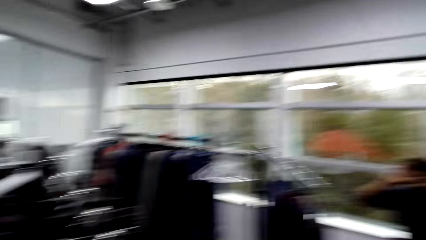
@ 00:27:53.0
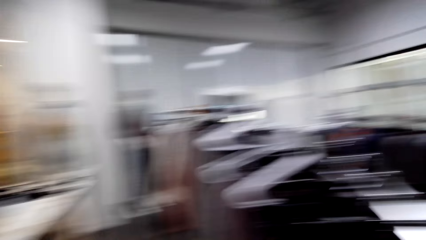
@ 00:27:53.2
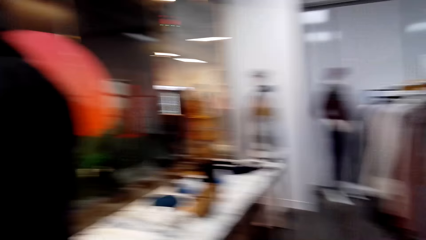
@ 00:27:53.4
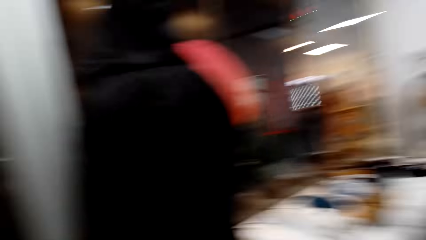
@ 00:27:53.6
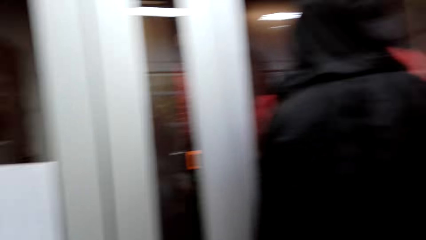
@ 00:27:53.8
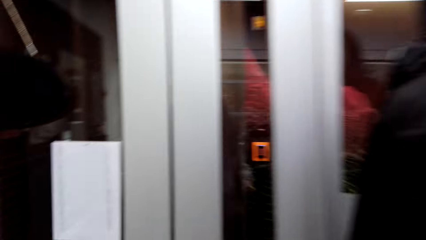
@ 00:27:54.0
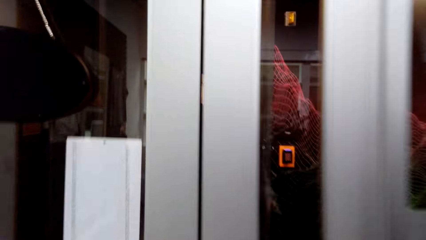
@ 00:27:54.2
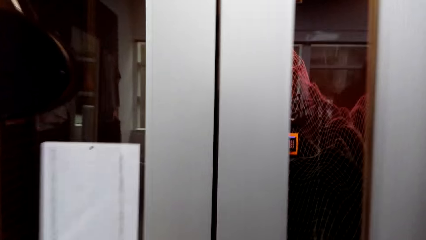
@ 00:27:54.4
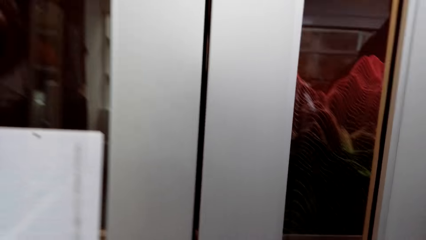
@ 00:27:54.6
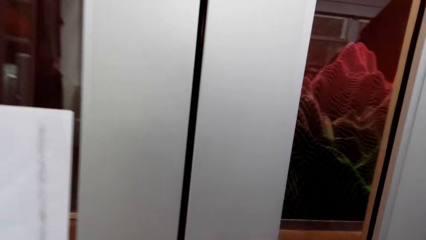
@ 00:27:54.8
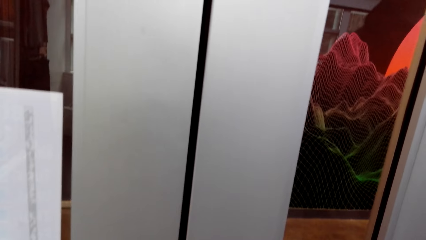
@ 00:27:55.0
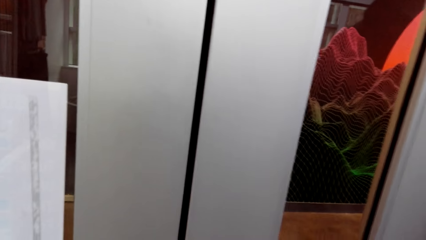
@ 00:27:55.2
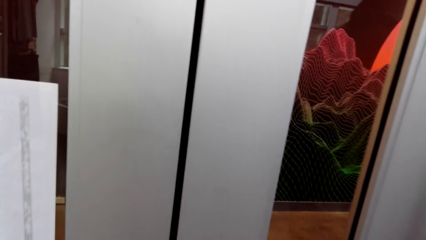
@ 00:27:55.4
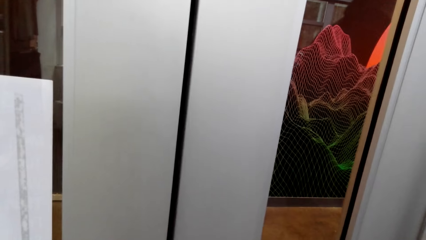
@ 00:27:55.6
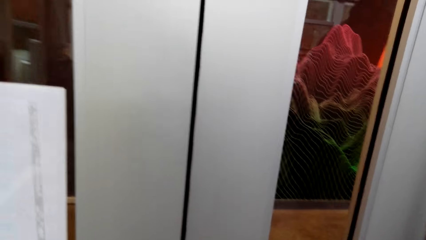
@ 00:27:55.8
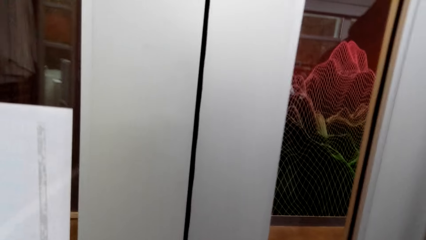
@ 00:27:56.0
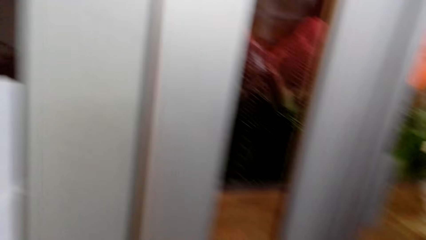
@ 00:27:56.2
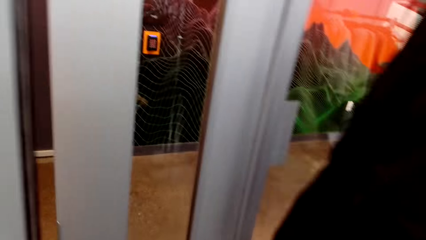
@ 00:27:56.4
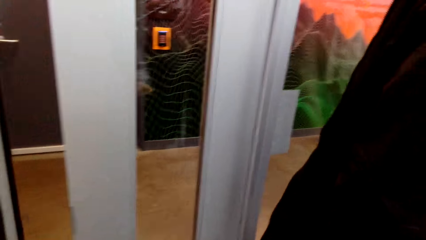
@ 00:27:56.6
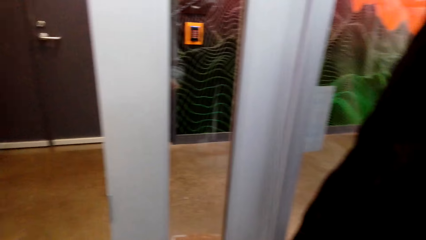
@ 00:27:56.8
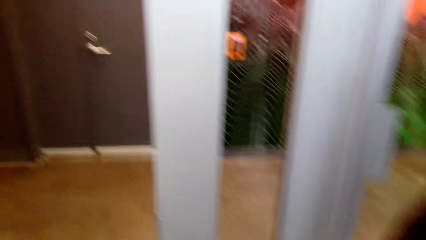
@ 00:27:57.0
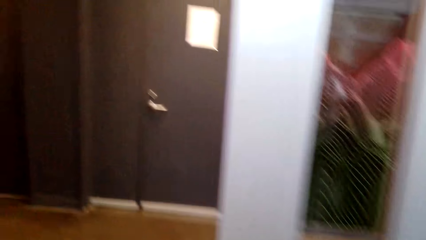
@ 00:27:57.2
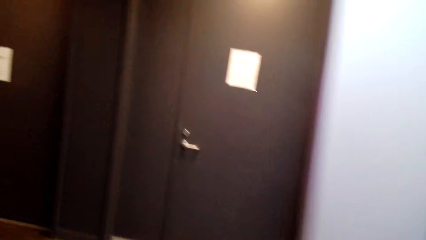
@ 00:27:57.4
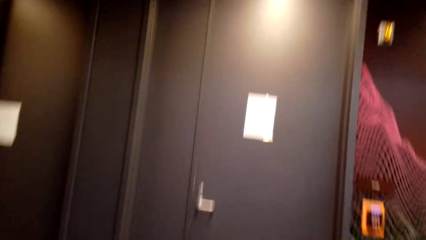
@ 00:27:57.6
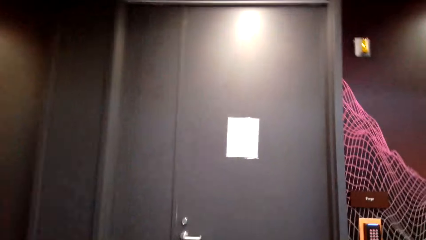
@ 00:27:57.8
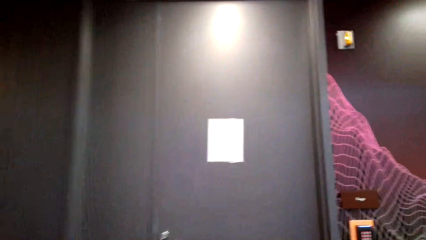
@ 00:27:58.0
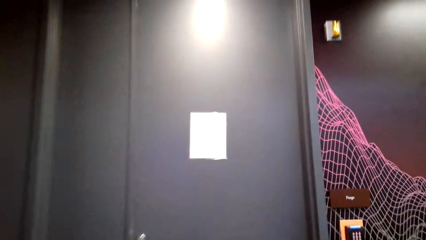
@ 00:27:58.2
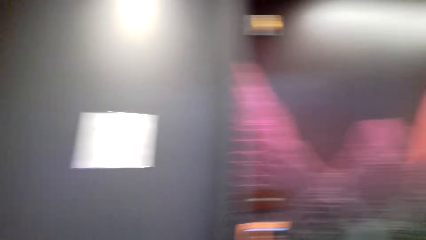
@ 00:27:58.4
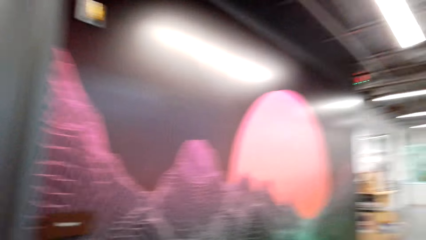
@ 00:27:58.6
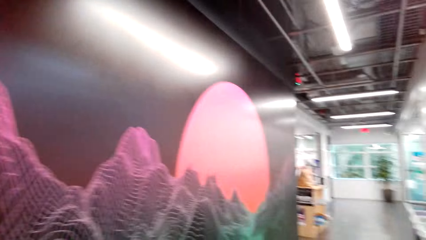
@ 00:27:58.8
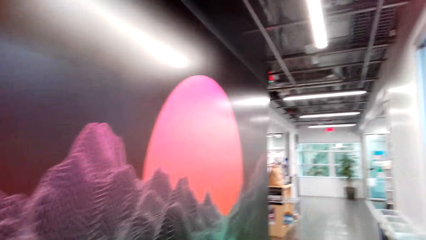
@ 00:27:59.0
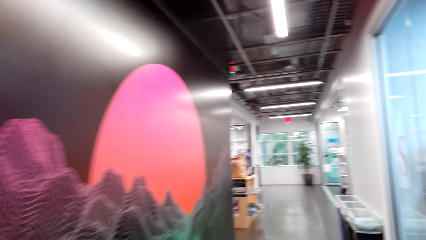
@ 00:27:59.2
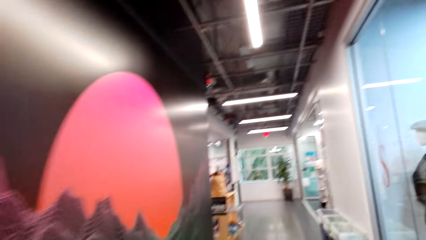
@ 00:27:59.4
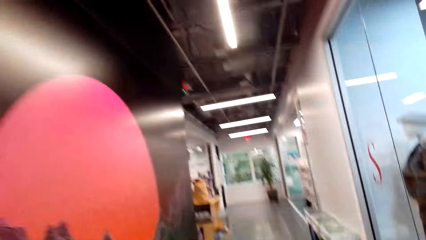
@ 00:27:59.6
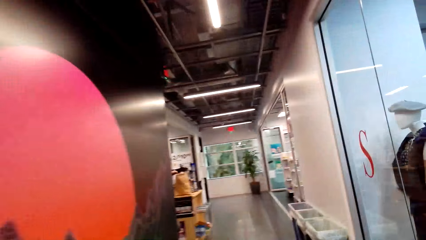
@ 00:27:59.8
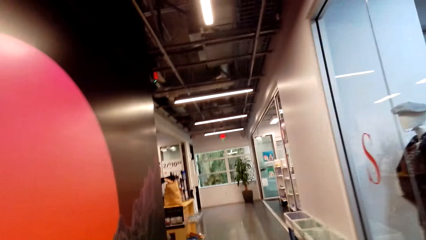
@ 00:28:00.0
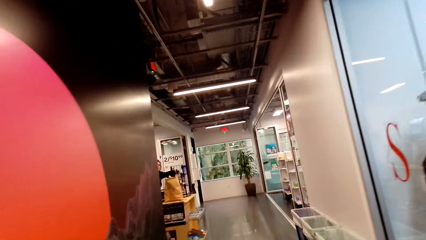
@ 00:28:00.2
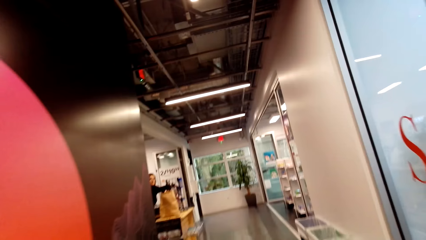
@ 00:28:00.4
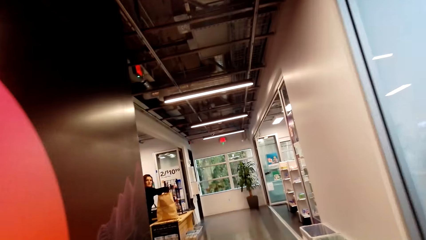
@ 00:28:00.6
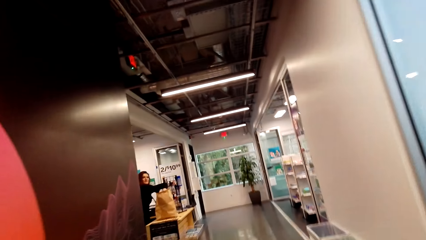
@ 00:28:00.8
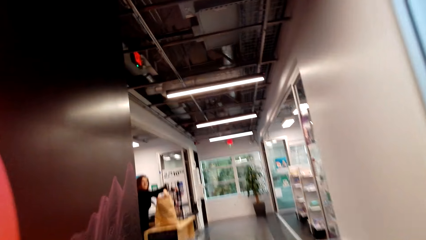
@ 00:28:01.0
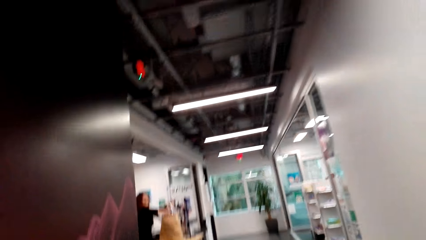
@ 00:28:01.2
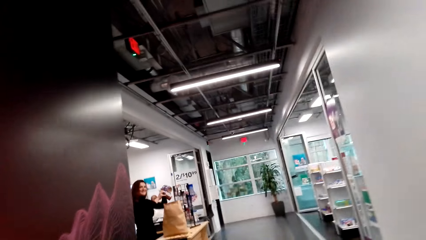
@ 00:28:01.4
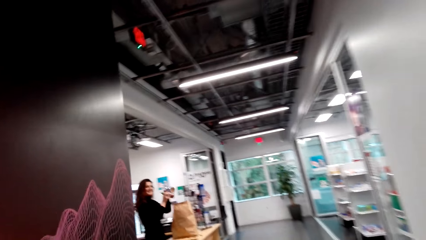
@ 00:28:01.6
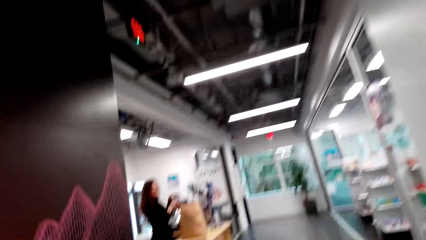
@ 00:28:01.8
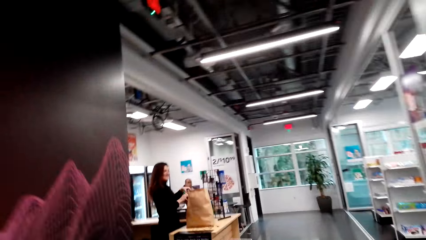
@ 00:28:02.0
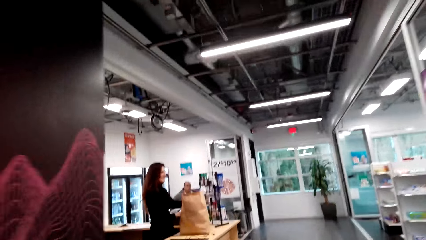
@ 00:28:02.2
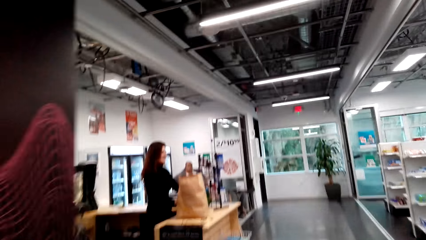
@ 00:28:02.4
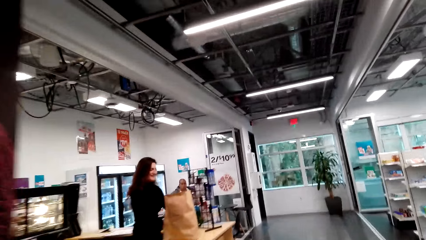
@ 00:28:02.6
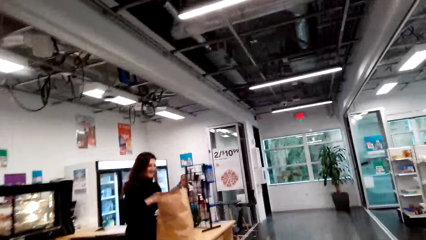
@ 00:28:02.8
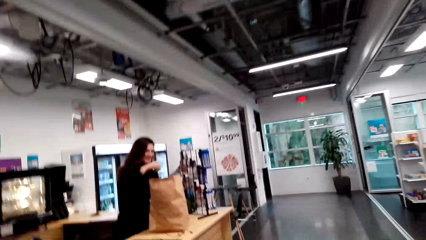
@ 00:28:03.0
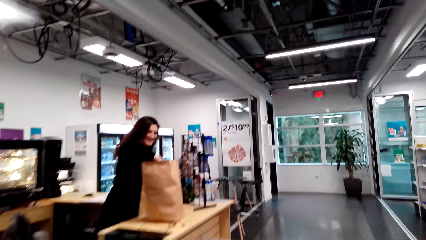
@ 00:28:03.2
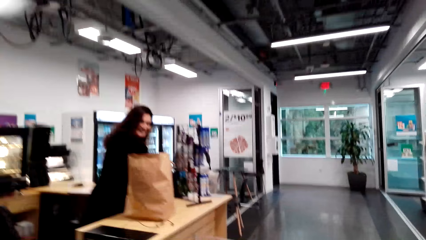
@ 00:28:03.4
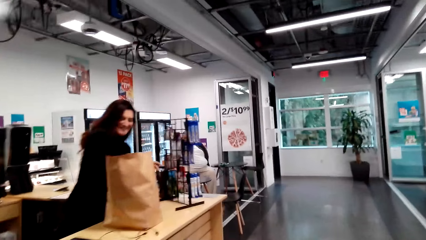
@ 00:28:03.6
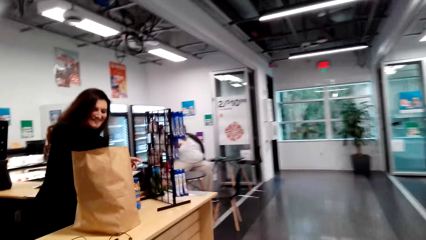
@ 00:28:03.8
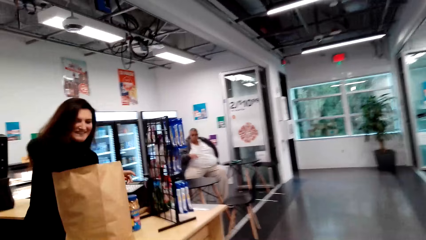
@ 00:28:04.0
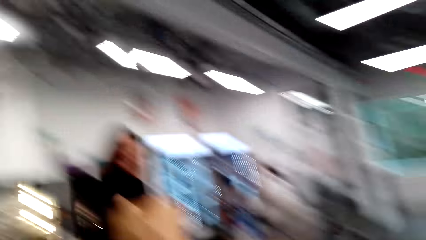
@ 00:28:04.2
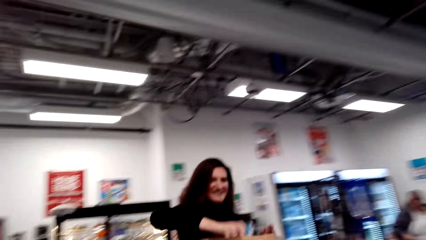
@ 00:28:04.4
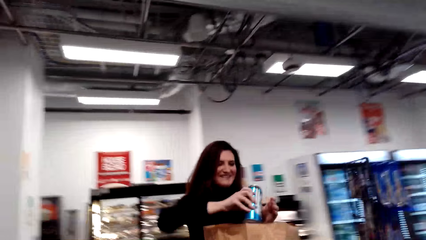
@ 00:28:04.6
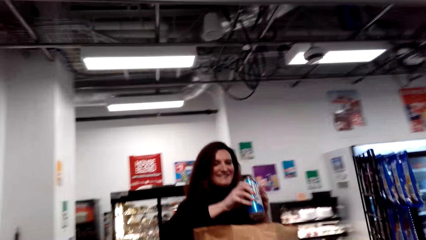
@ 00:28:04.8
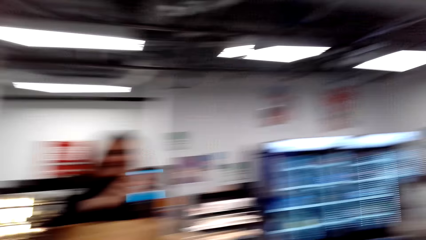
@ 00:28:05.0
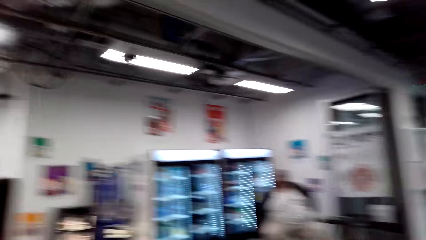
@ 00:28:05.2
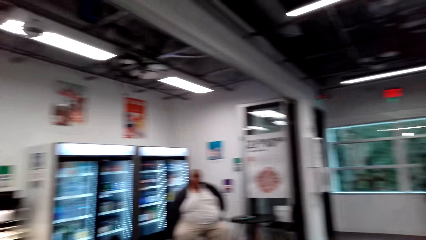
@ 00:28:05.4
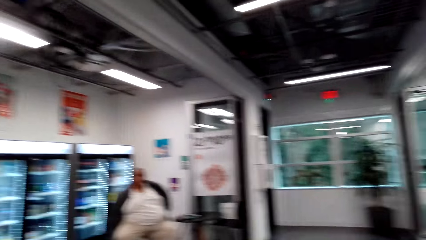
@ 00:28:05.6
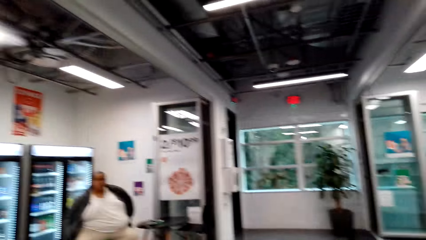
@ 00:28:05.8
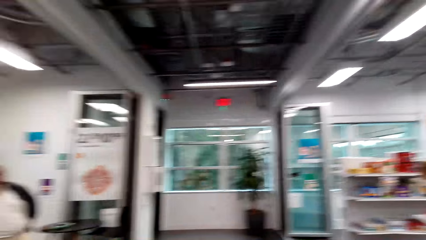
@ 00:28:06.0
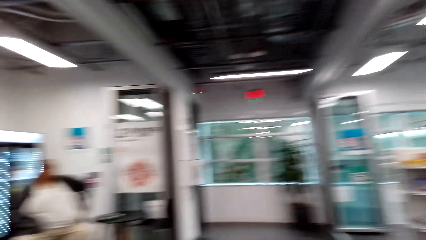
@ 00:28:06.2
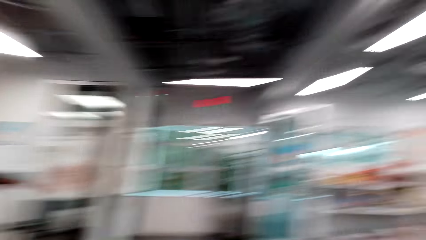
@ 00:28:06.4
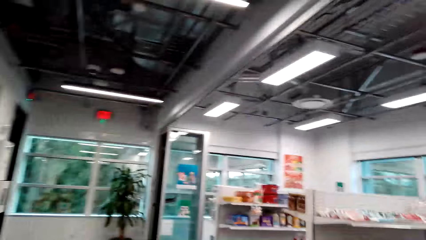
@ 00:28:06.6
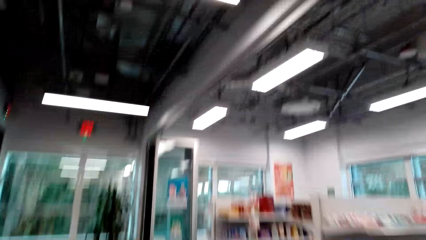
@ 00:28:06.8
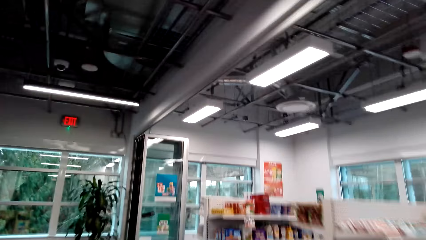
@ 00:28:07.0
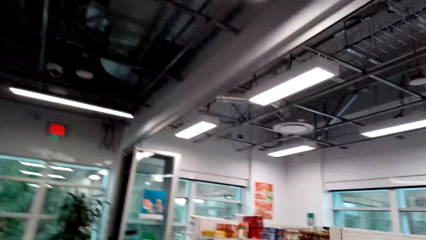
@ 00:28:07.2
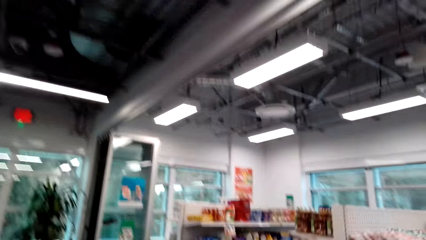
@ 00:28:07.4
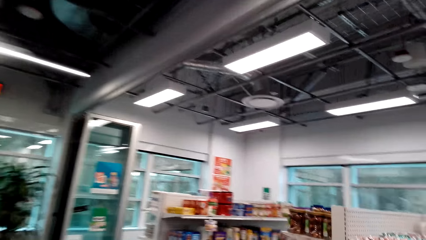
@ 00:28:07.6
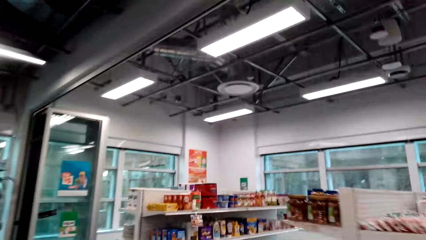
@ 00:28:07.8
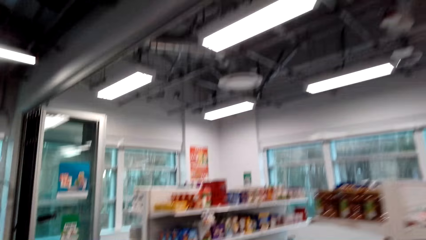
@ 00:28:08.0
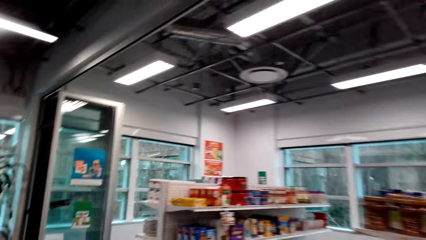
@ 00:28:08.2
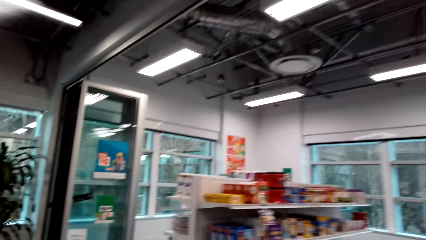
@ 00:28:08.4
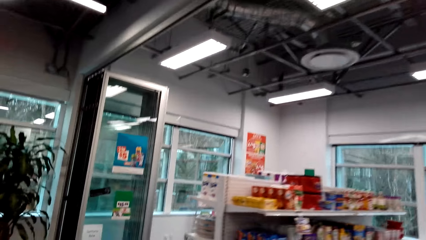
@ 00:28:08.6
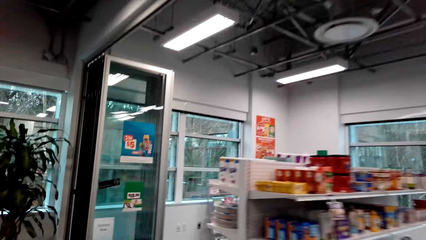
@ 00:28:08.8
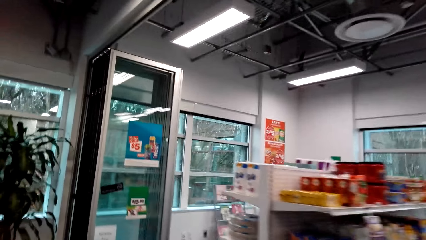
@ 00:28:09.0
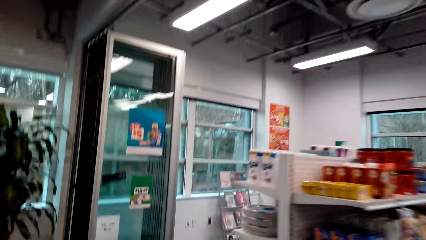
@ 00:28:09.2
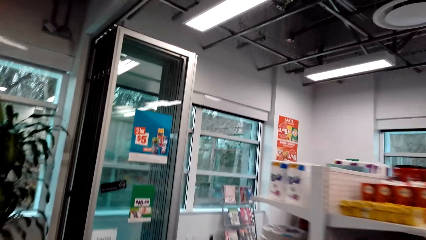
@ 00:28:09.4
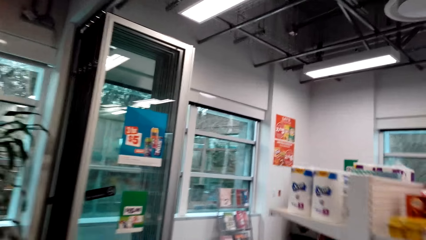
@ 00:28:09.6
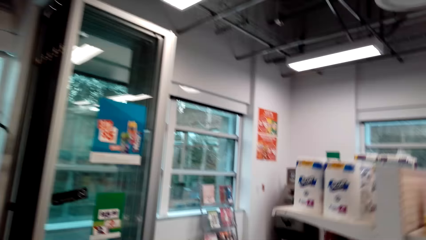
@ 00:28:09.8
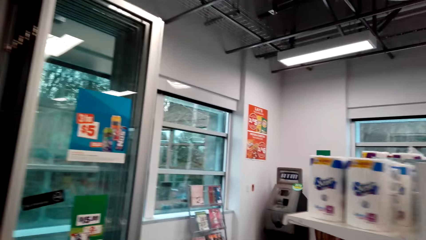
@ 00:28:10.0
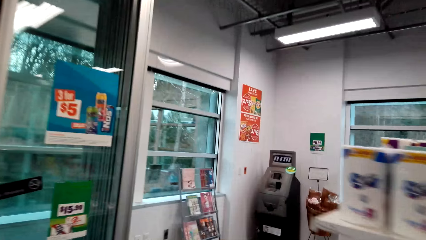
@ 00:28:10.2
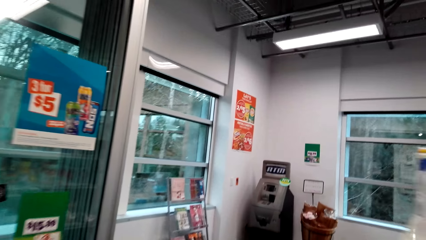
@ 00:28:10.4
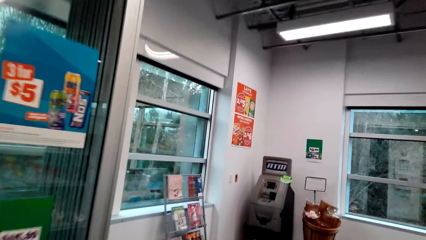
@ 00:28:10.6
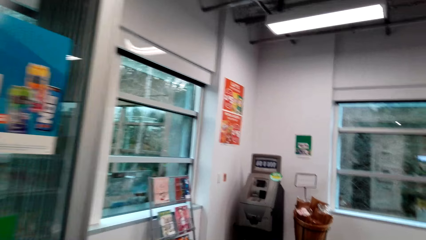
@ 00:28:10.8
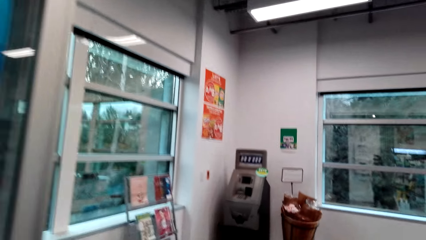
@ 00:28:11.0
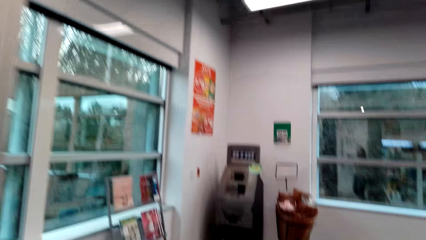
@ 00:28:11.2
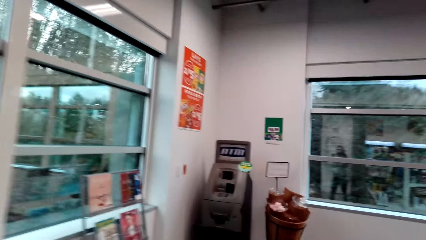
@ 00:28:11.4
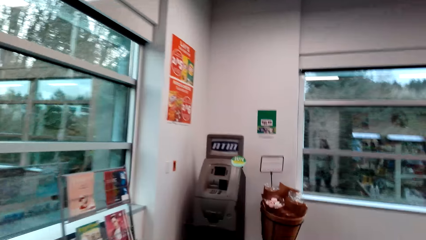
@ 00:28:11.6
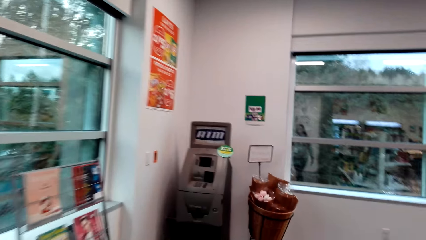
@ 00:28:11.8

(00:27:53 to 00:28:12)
The camera wearer walks out the boutique. They walk in the supermarket. They walk in a shopping mall. They interact with a woman. The camera wearer looks around. They walk in the supermarket. They walk towards an ATM machine.
